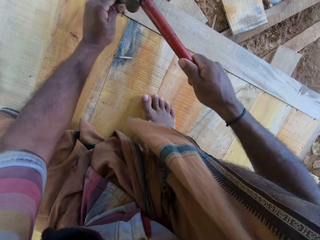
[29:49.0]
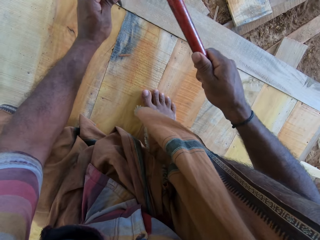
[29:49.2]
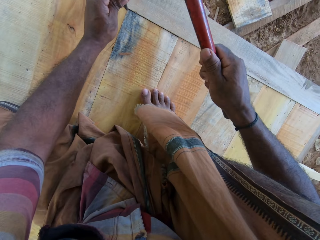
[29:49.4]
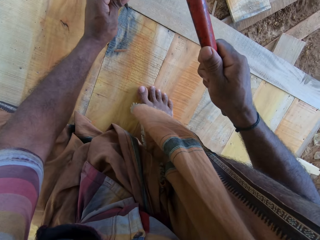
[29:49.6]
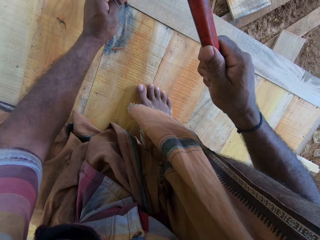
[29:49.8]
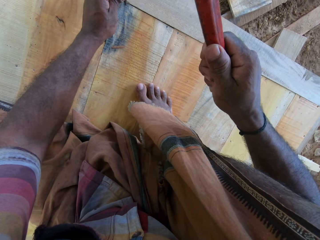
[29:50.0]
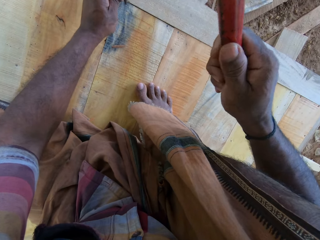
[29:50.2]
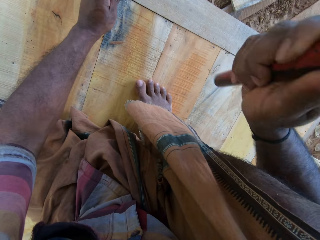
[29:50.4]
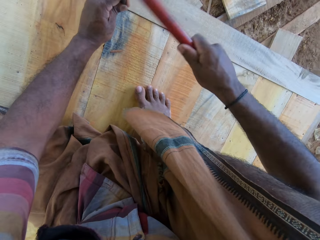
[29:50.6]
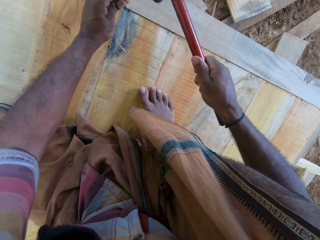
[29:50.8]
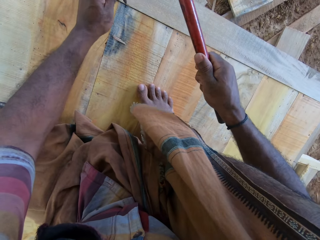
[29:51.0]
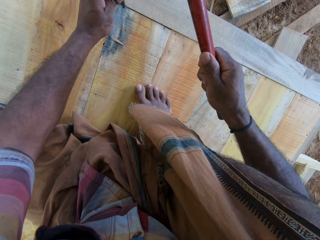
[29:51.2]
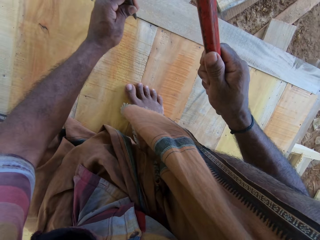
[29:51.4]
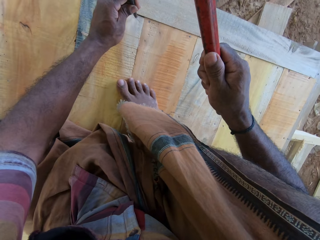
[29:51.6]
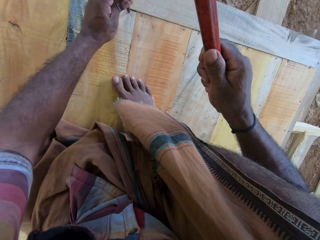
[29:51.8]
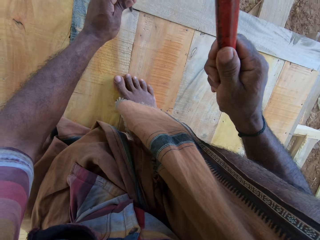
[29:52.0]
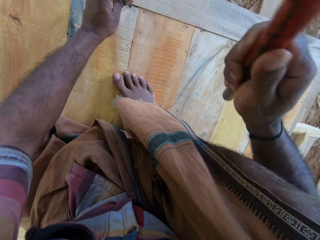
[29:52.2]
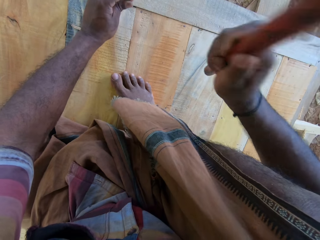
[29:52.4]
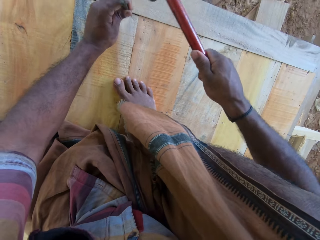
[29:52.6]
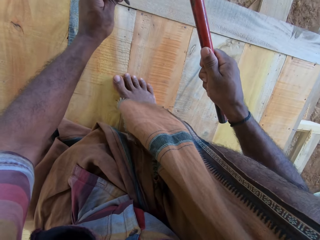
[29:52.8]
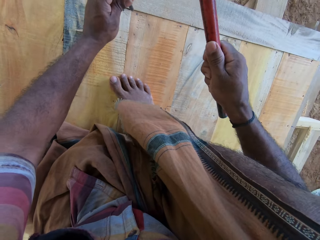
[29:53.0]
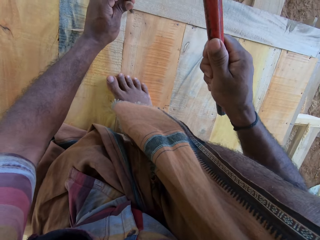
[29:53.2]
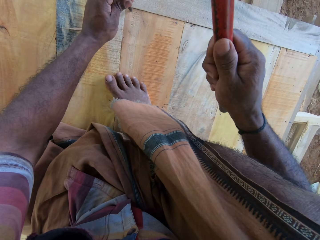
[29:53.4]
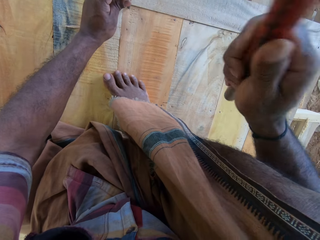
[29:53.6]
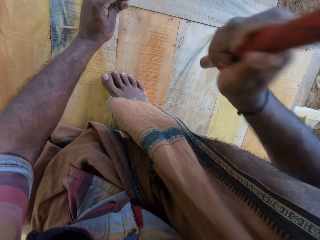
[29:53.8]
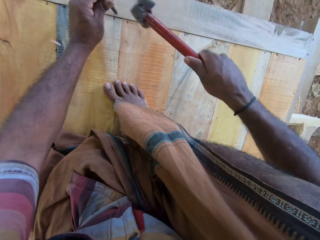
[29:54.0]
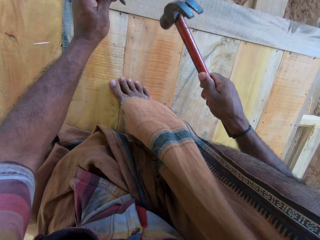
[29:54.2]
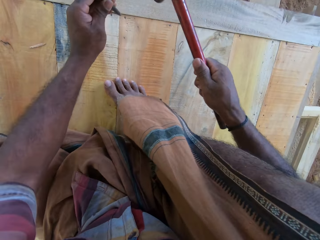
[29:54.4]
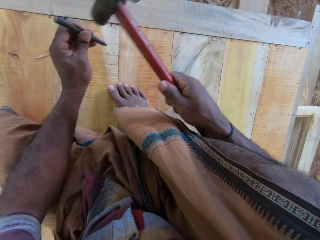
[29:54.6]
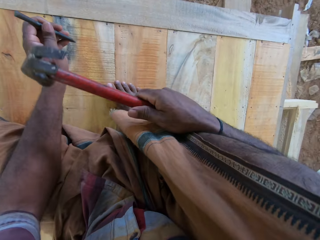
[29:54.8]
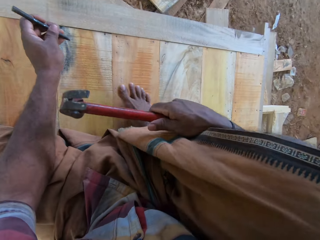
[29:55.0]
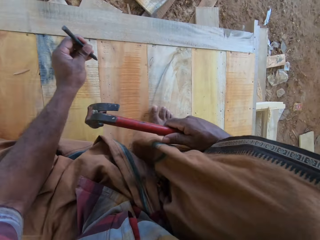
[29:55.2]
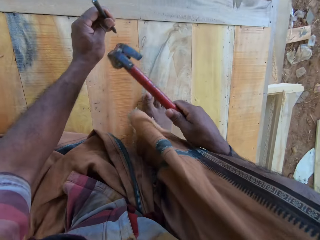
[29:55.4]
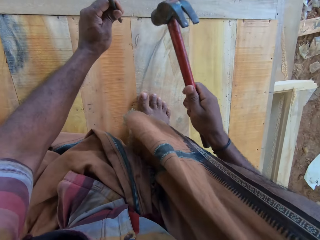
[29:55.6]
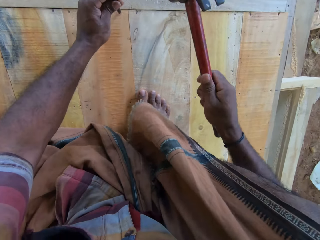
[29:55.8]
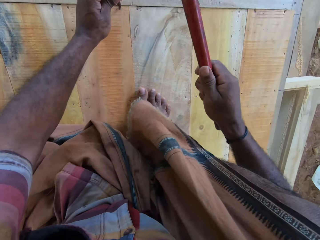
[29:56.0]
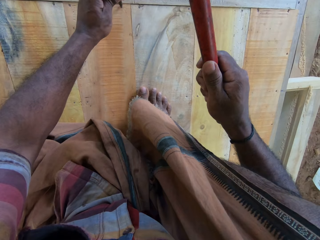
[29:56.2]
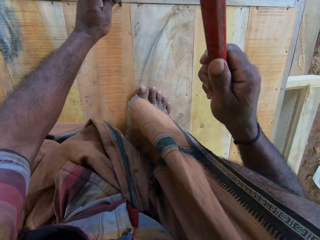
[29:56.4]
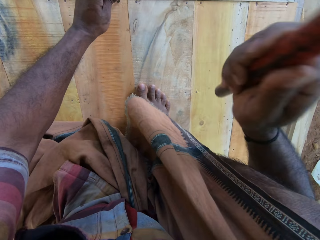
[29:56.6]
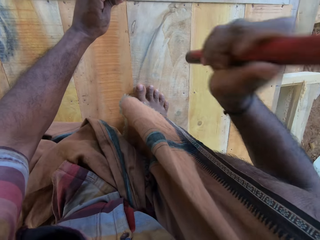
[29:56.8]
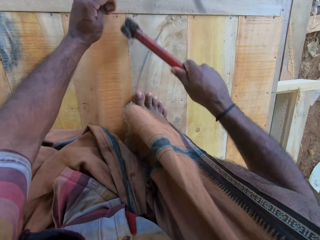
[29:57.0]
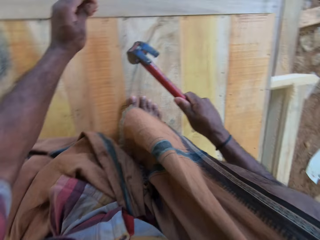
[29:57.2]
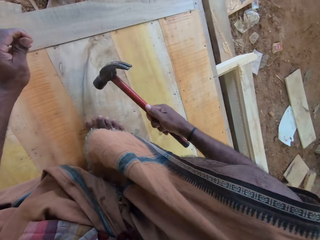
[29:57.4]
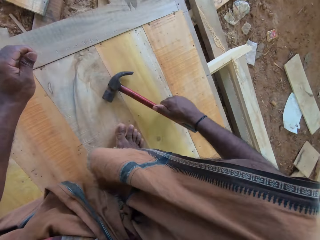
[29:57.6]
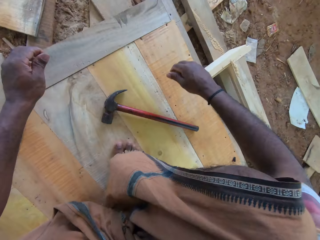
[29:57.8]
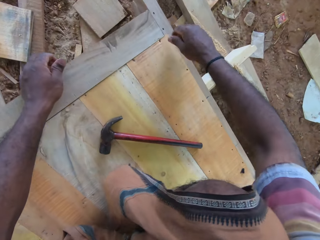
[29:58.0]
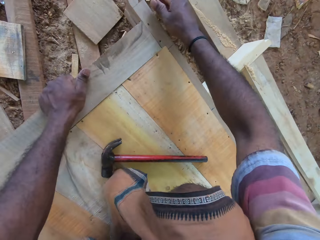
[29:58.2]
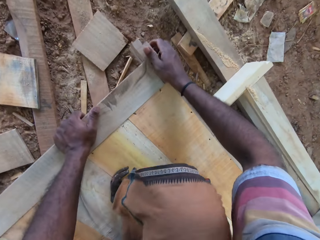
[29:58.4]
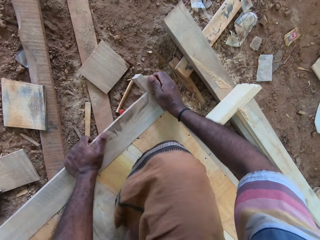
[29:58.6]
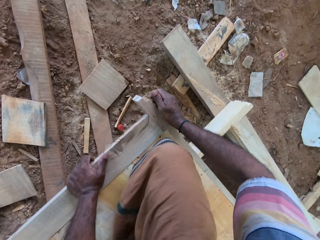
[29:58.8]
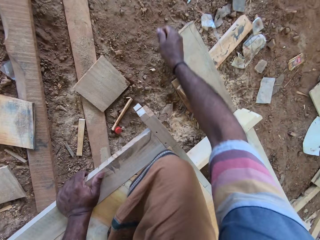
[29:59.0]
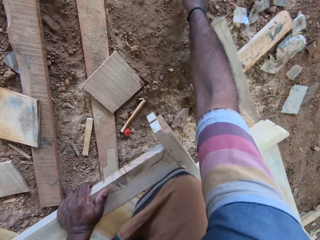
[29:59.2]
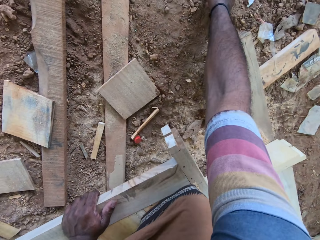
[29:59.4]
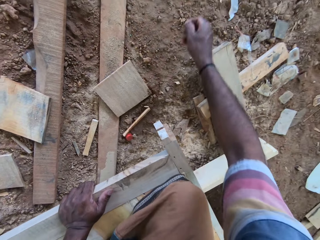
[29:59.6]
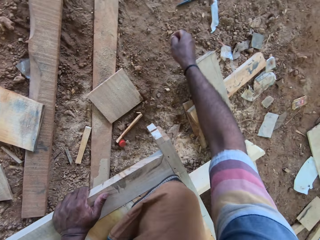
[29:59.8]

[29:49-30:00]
The camera wearer stares at the wood. They hold the nail in place. They hammer the nail. They place the hammer down.

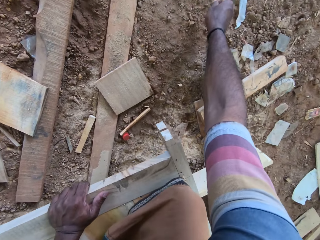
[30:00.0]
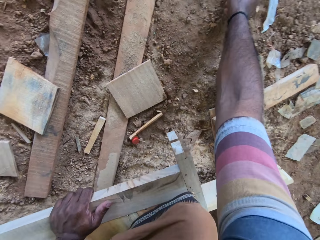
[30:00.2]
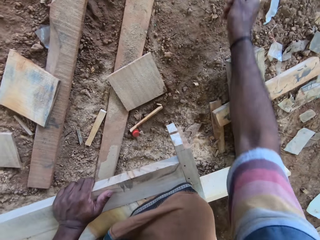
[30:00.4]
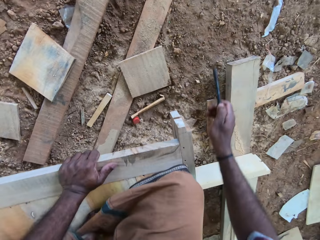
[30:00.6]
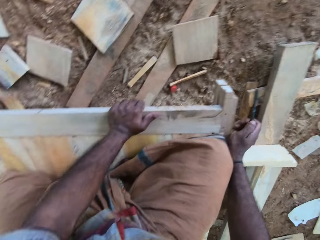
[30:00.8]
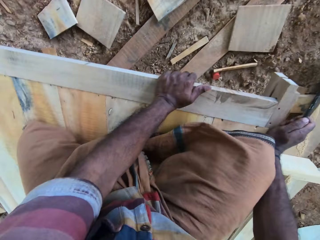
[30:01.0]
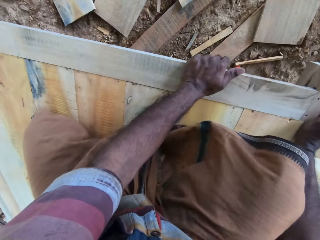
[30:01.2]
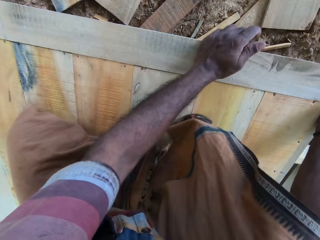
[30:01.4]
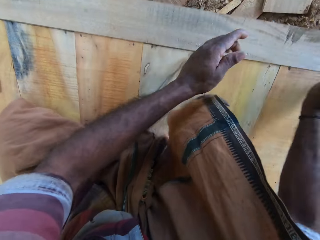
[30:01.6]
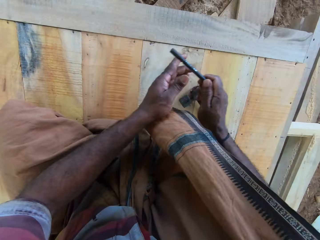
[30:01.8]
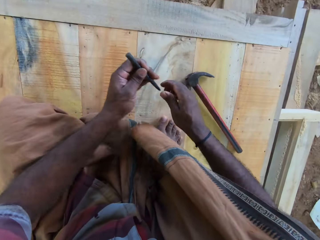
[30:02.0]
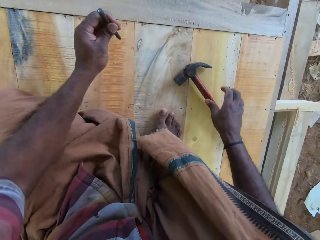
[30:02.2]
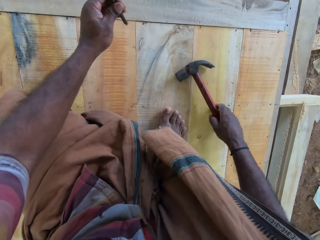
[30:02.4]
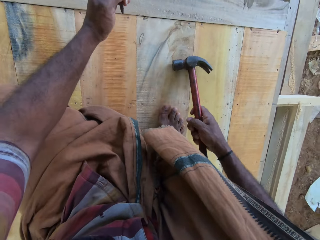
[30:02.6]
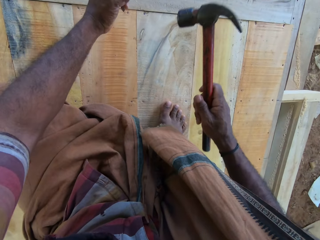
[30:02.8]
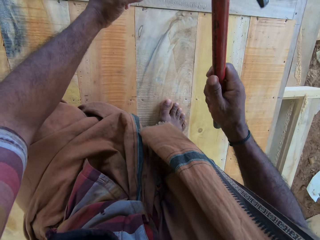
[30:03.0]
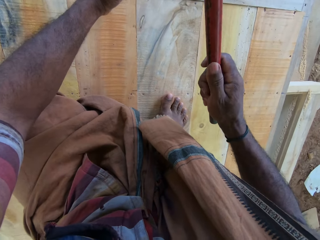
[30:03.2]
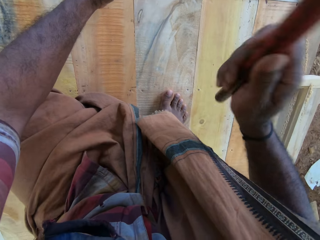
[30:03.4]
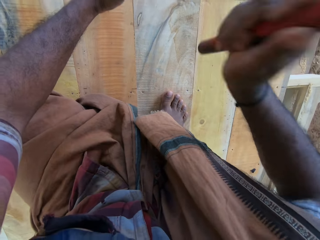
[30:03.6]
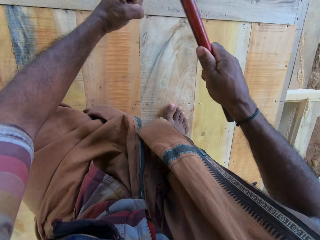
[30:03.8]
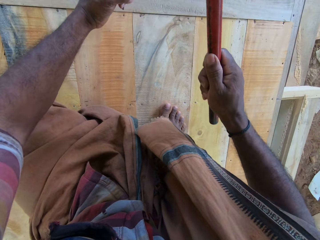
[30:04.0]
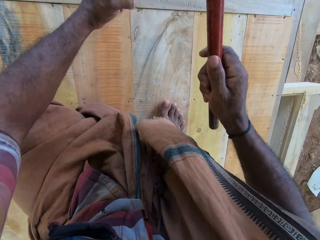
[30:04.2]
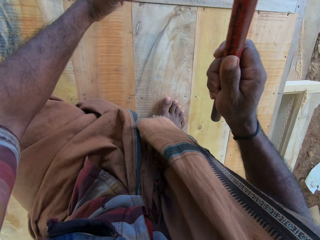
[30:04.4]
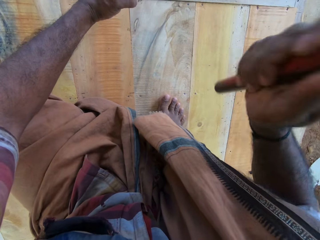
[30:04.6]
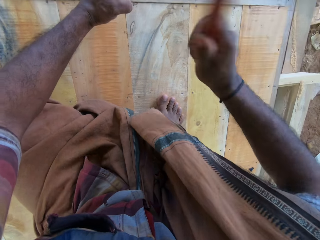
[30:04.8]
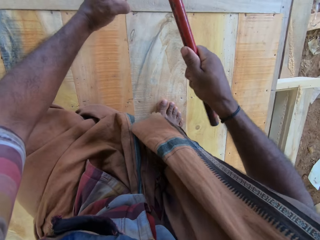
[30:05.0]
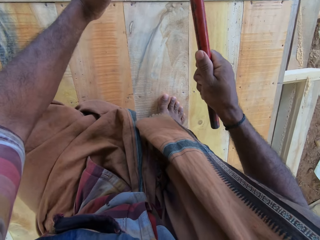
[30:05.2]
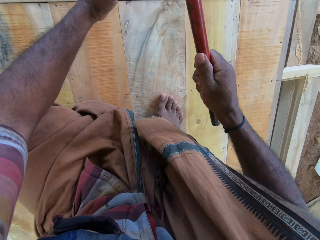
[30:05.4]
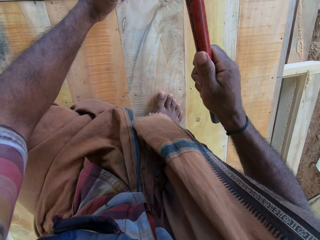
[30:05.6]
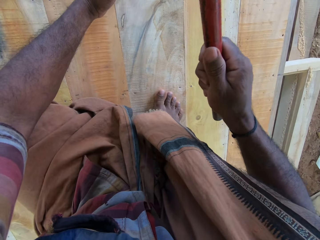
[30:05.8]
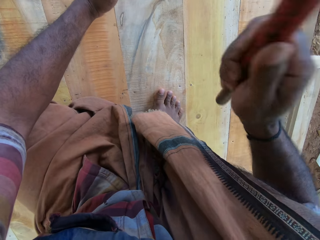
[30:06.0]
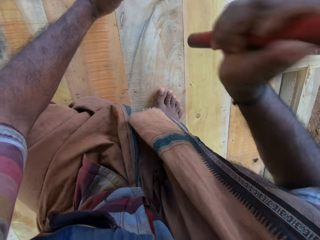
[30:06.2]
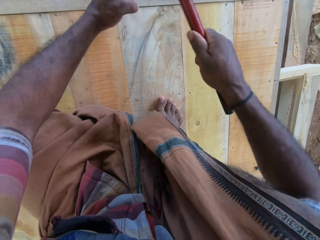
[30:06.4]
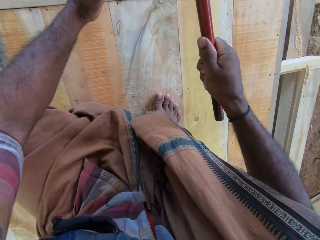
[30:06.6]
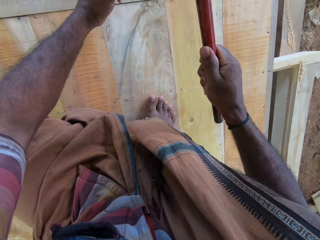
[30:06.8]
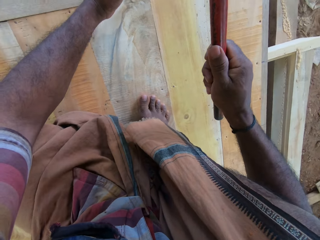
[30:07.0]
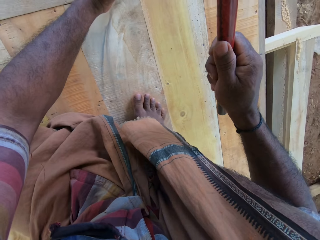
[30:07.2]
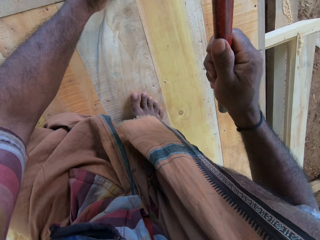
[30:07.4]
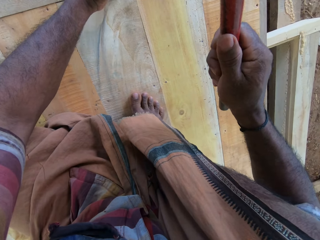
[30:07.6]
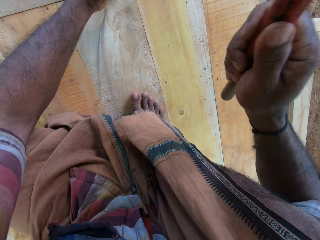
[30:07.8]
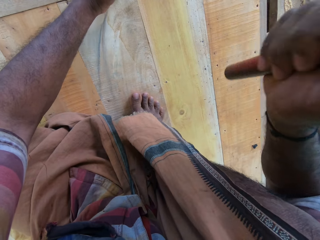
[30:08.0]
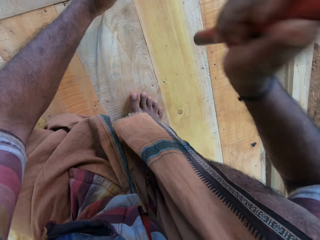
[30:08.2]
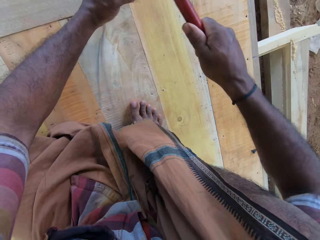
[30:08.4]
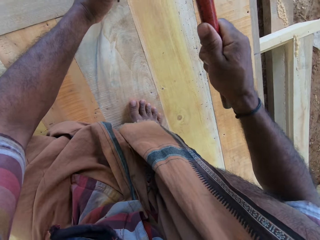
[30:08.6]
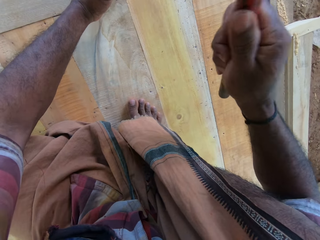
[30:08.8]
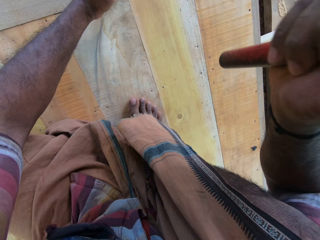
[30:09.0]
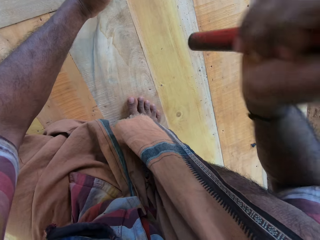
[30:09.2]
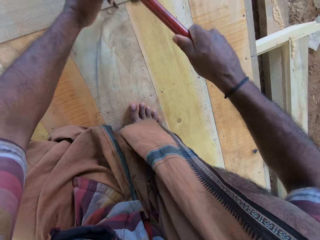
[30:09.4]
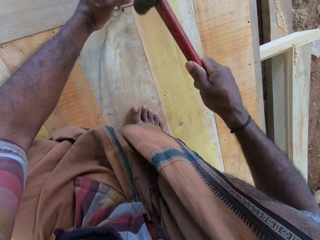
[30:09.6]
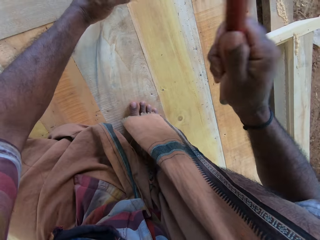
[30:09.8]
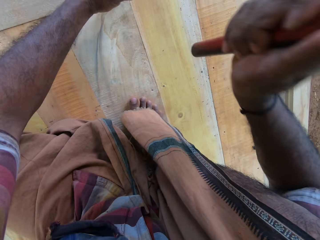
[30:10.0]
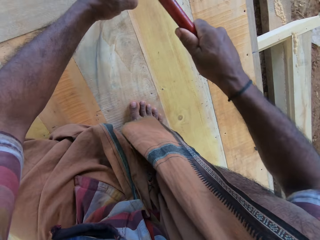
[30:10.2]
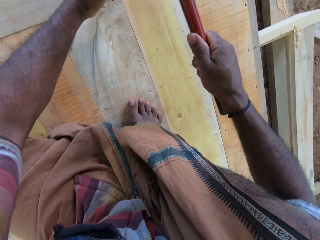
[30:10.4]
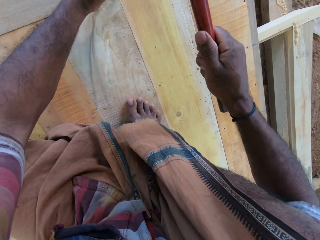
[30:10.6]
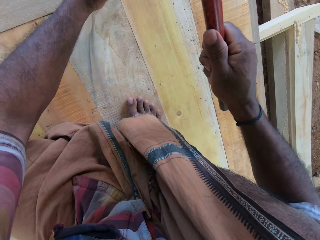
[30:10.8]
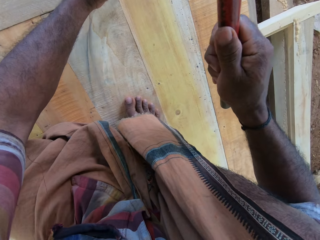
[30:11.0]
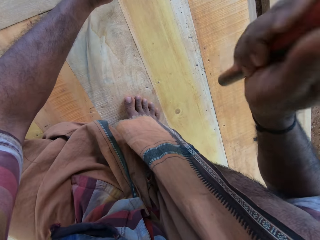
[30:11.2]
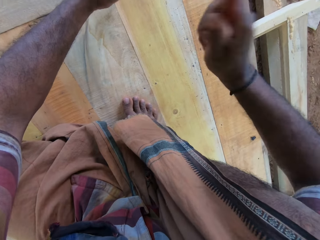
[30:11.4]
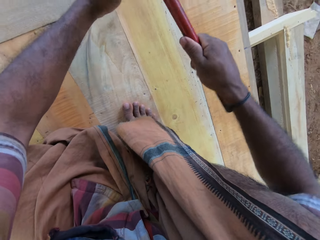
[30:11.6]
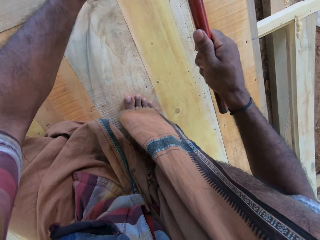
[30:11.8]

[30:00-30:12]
The camera wearer picks the hole making tool. They pick a nail. They pick a hammer. They hold the nail in place. They hammer the nail. They make holes on the board.
